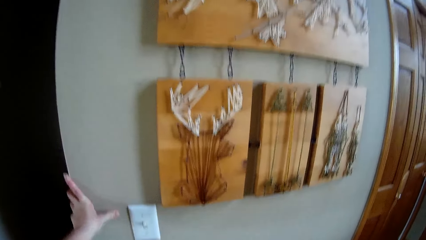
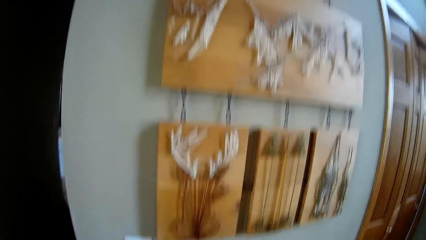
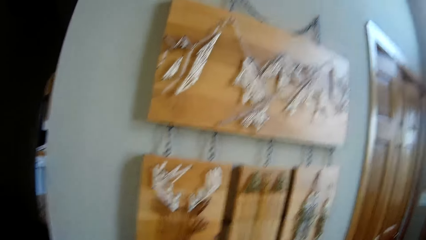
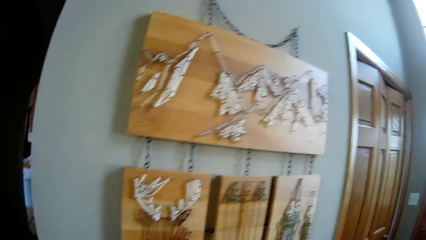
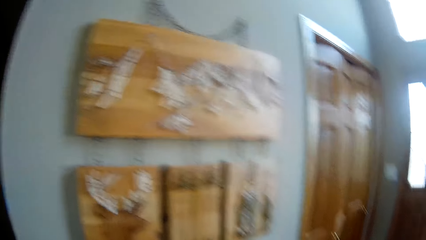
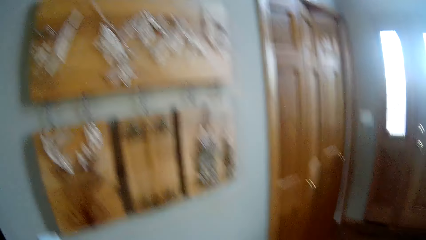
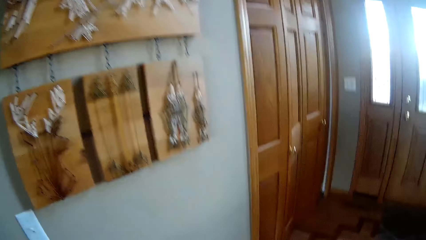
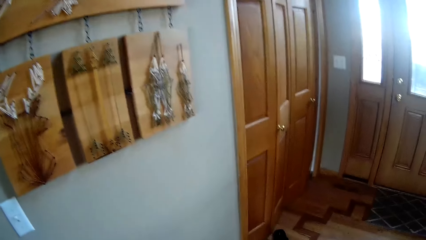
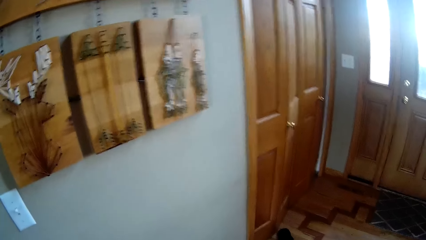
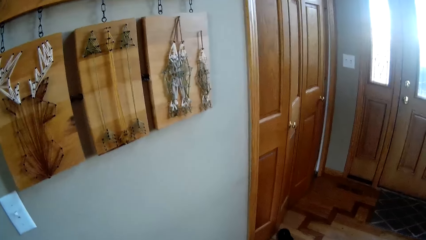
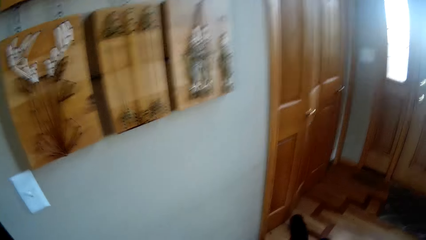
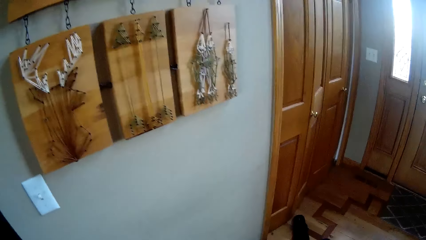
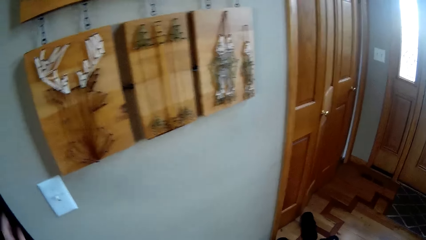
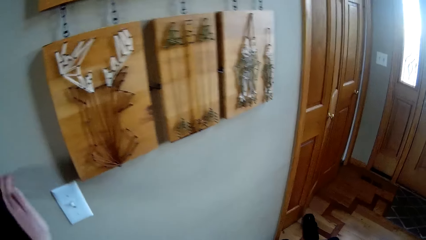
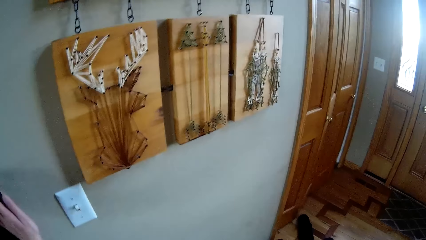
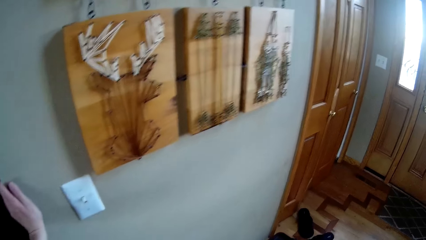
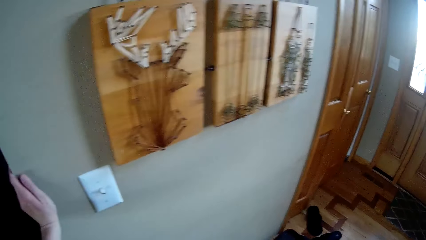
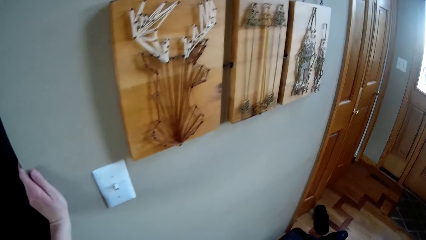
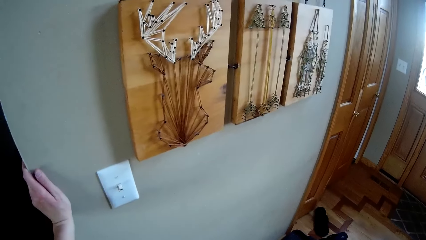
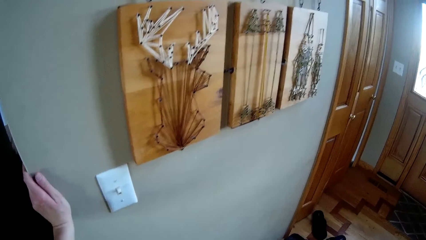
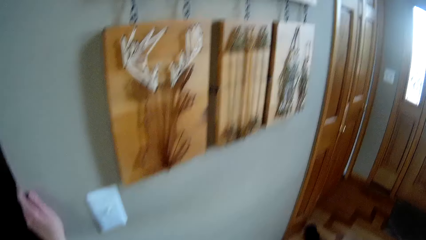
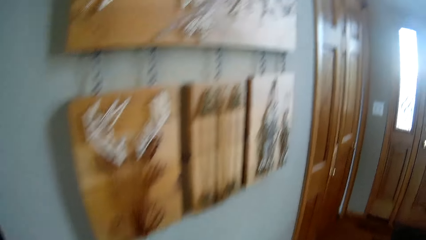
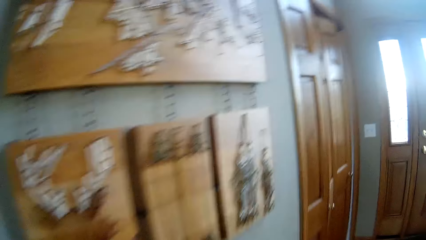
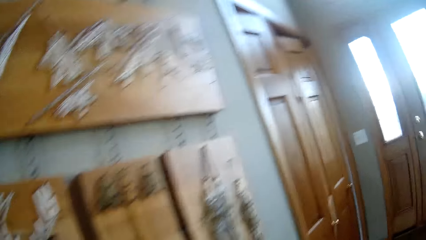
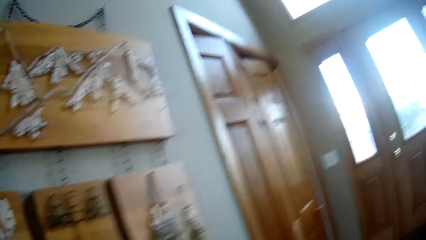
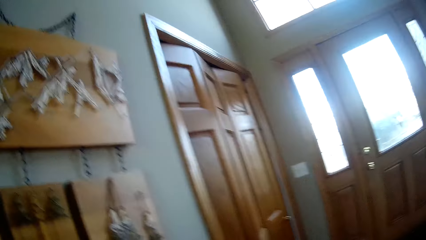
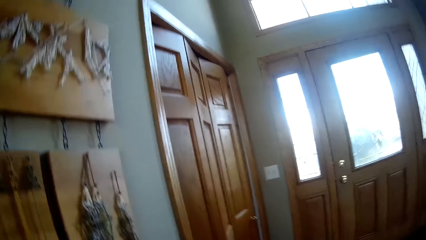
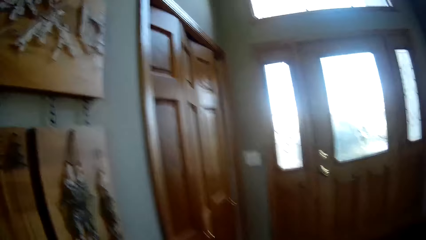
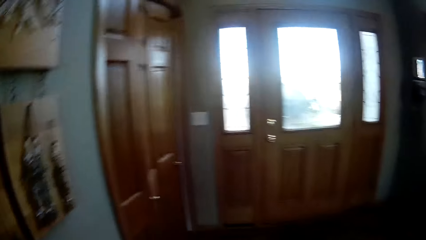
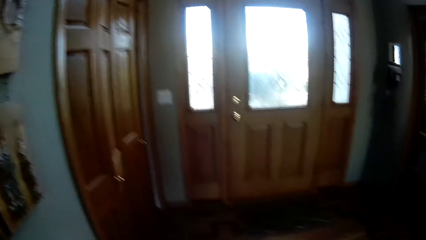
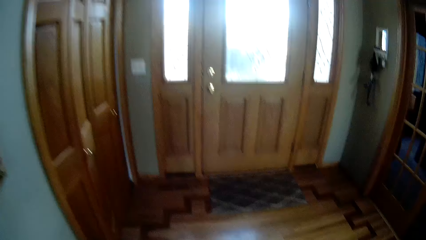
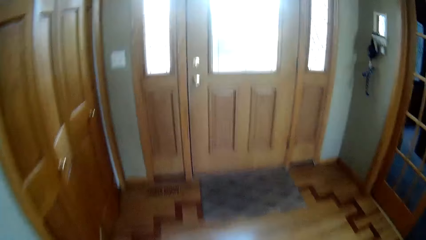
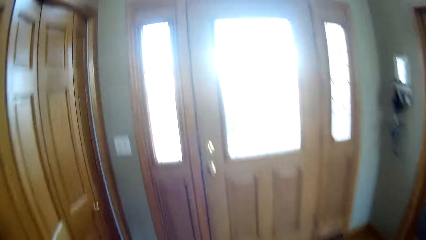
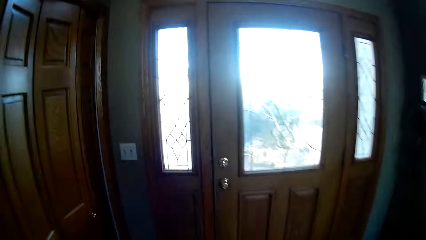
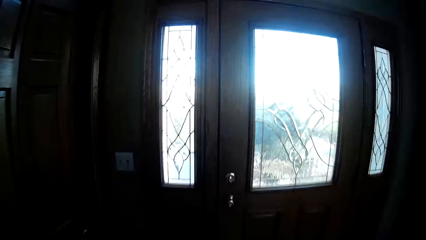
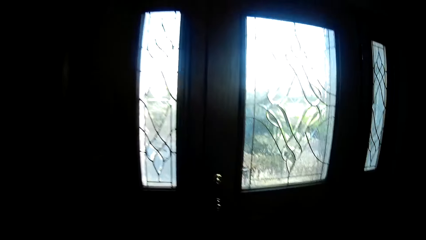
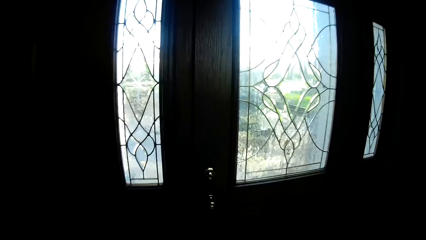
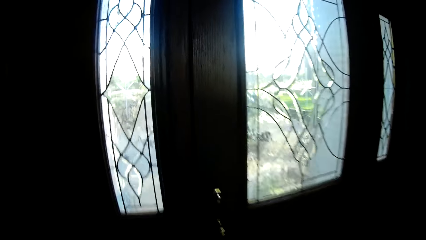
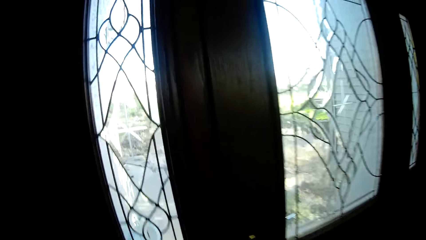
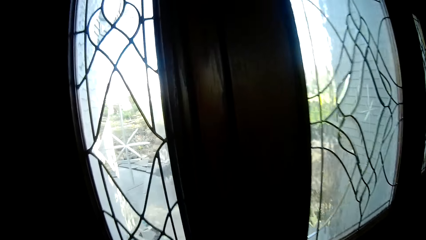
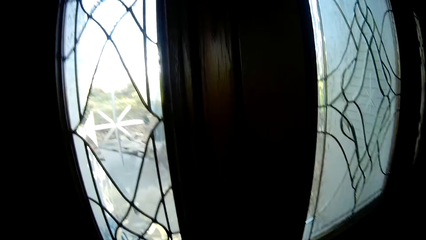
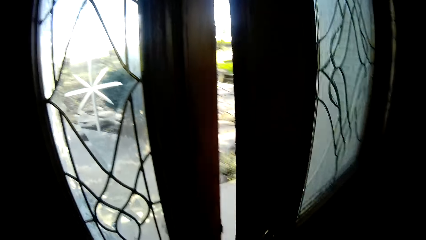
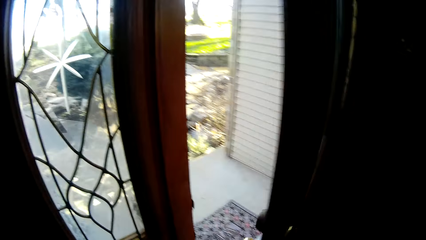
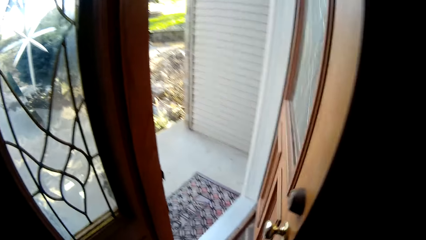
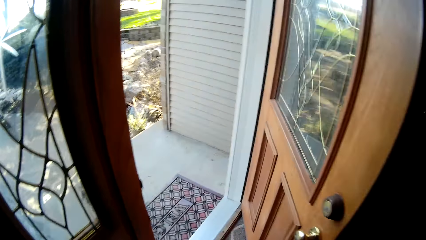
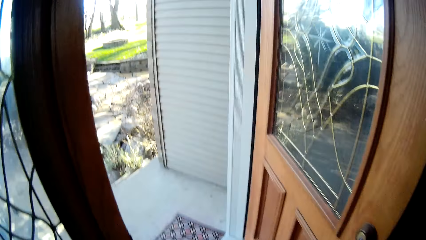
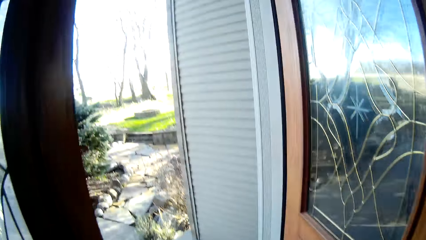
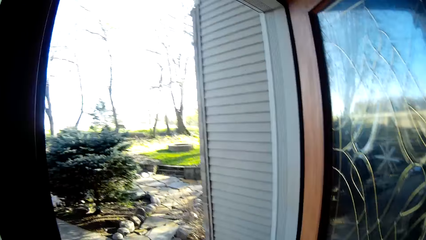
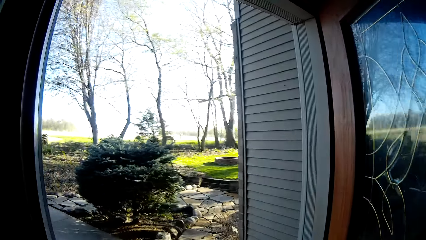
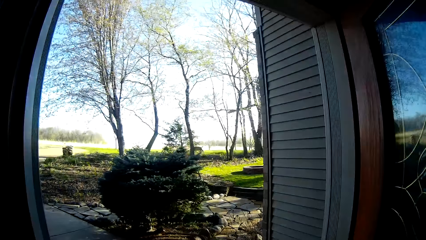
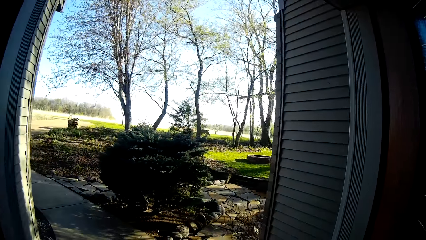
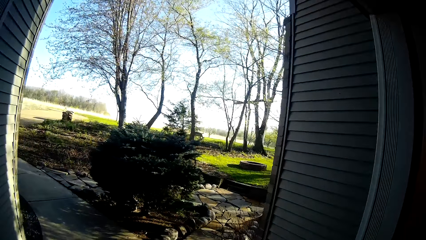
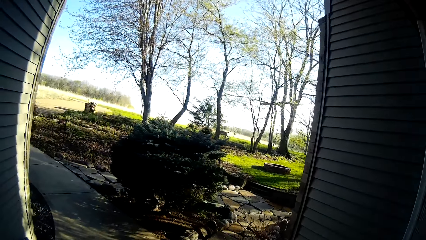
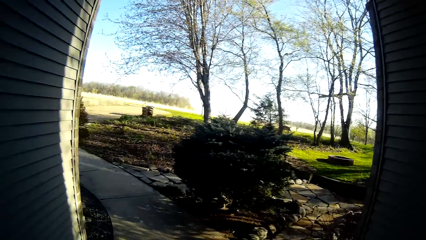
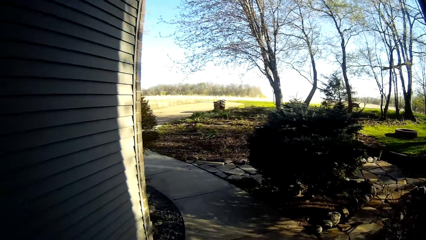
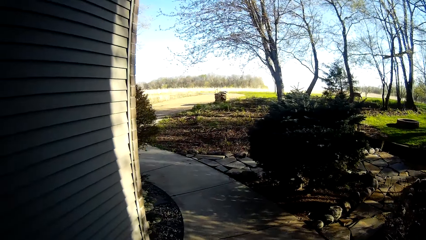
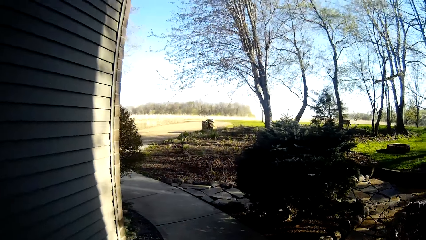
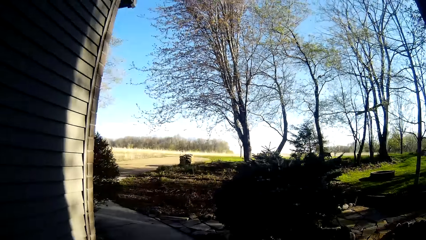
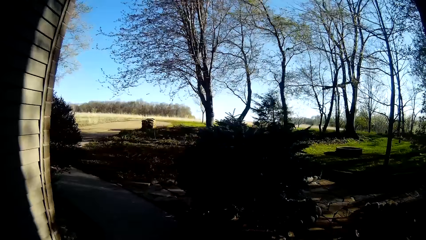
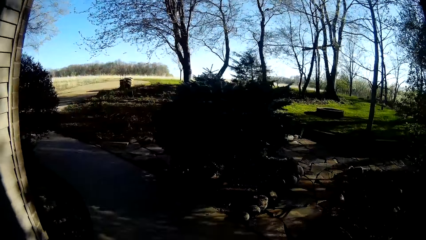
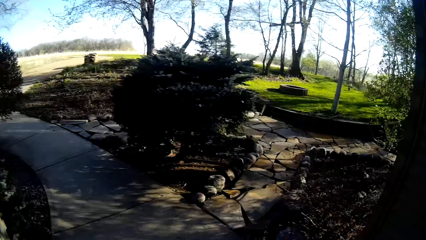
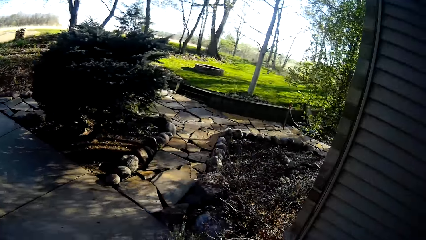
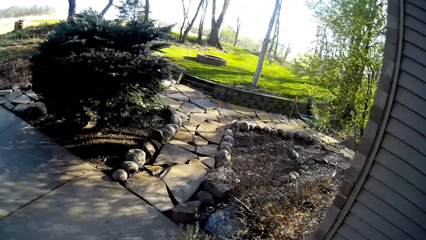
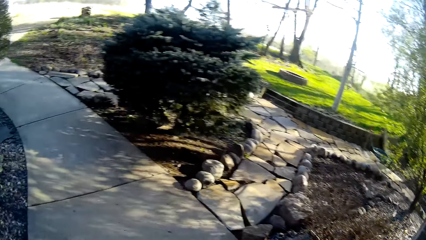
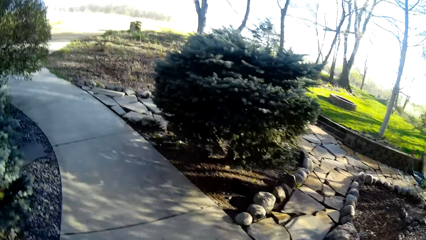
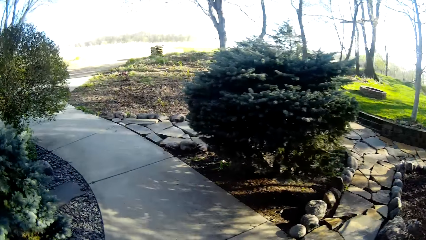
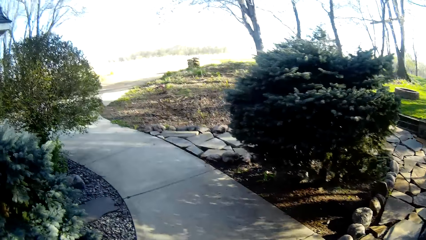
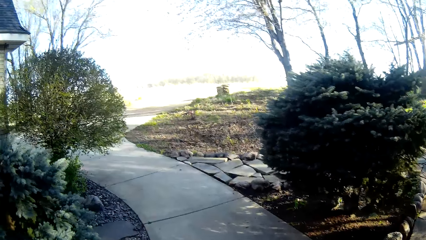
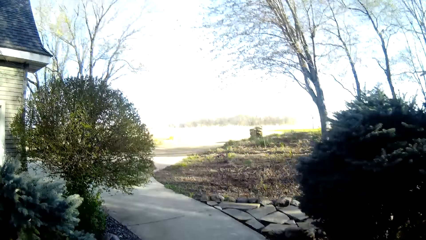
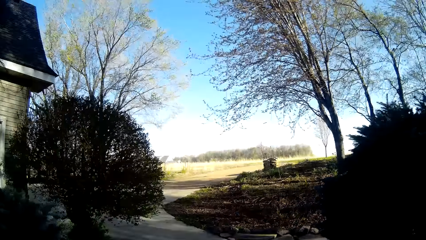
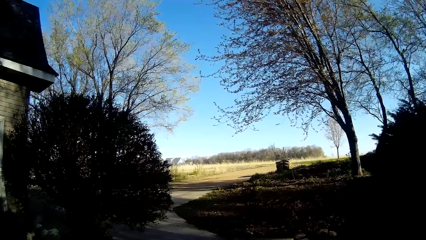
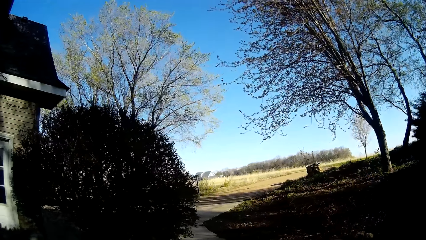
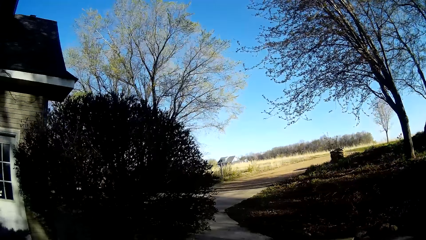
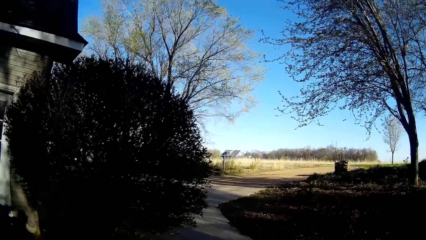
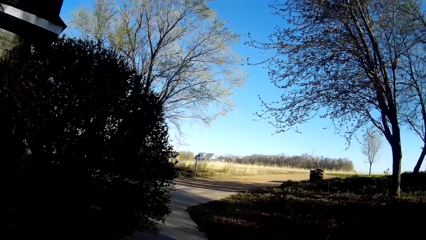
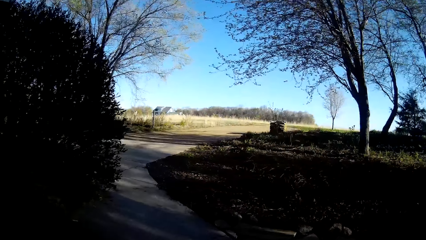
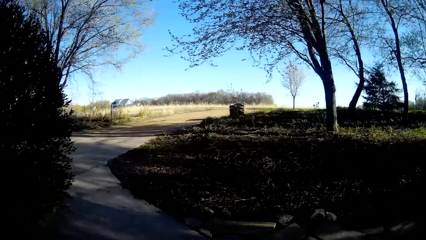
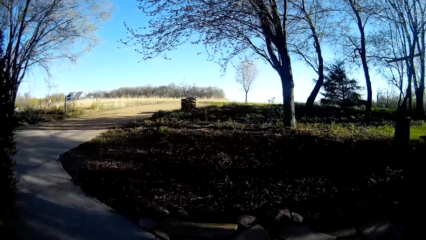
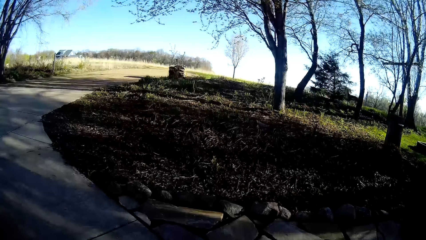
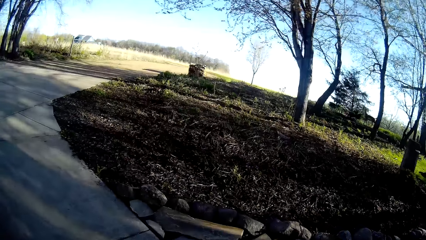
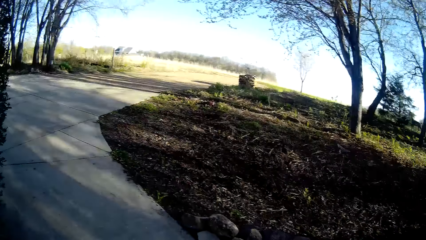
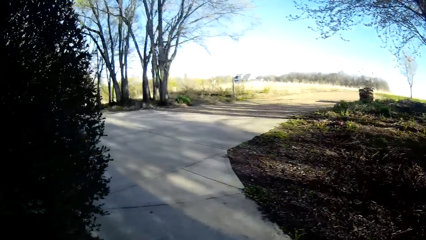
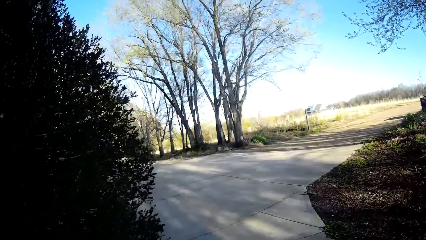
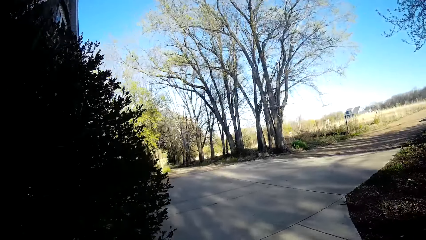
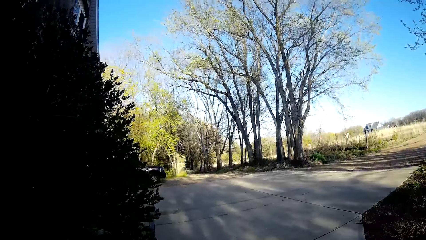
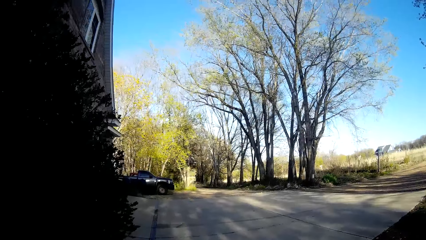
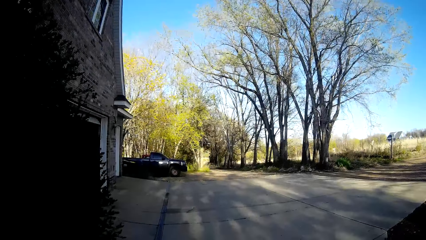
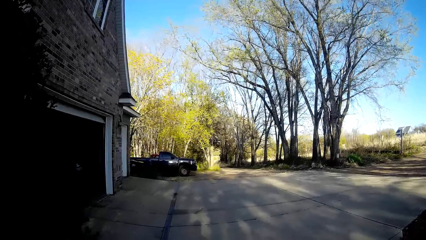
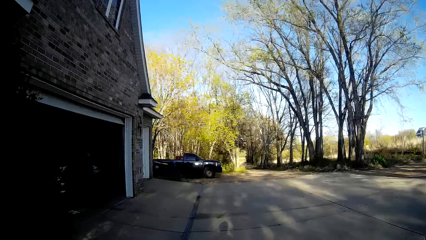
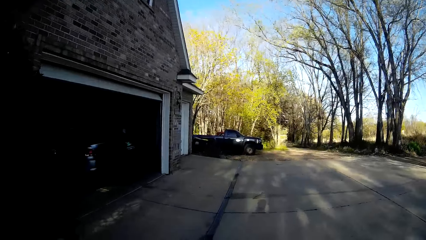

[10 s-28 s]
The camera wearer places her left hand on the wall of the house. She walks towards the door. She opens the door of the house with her right hand. She walks out of the house. She interacts with a dog. She walks toward the yard.
